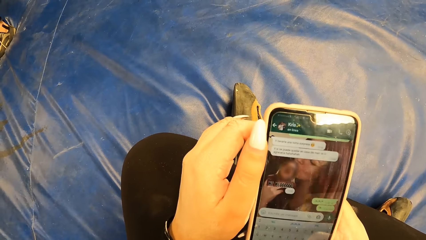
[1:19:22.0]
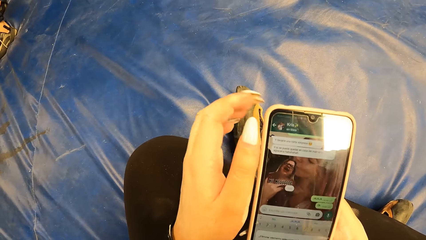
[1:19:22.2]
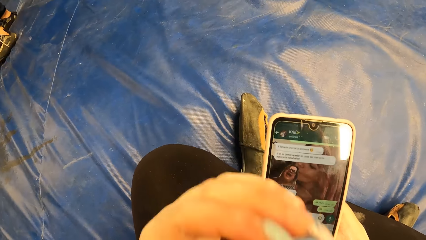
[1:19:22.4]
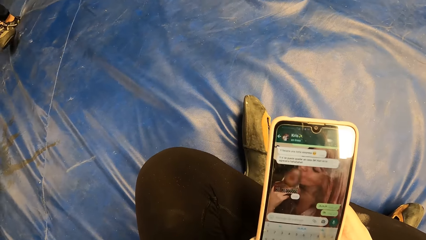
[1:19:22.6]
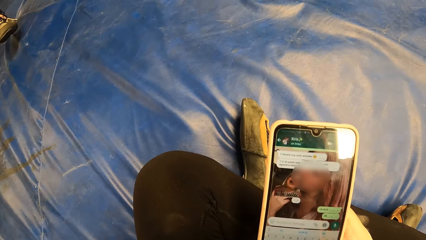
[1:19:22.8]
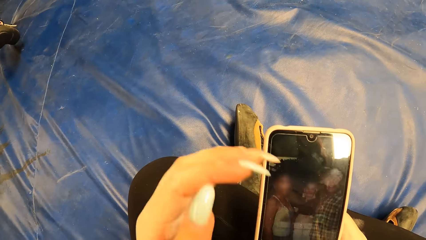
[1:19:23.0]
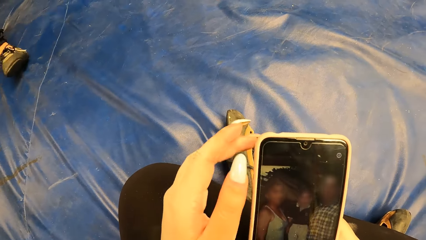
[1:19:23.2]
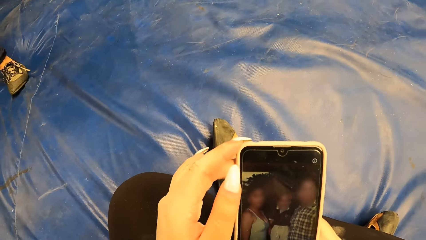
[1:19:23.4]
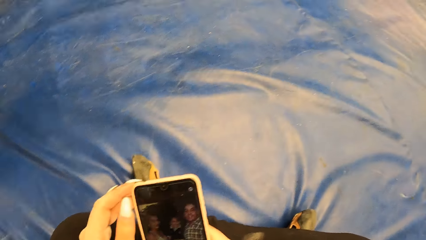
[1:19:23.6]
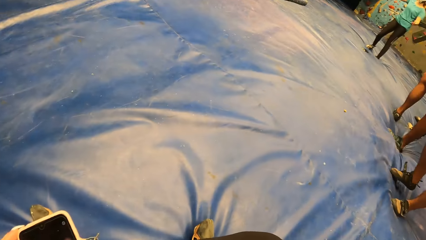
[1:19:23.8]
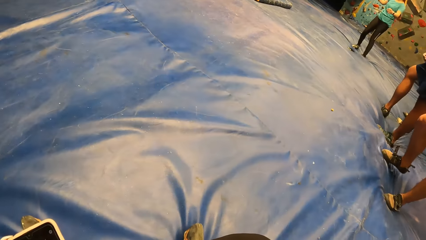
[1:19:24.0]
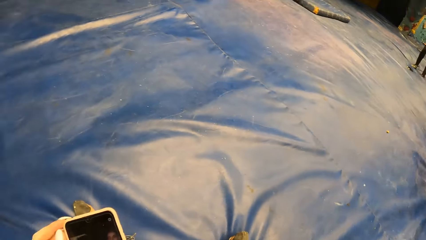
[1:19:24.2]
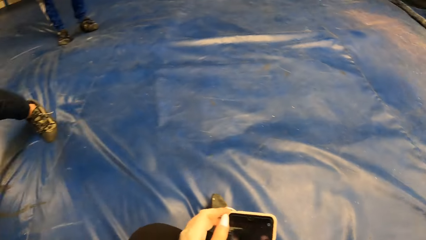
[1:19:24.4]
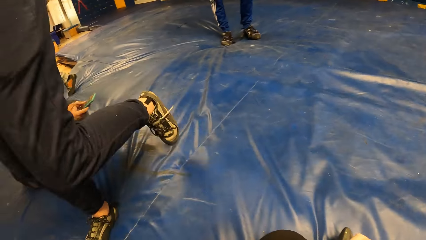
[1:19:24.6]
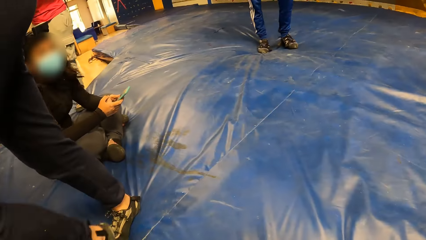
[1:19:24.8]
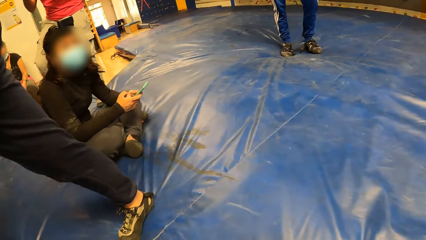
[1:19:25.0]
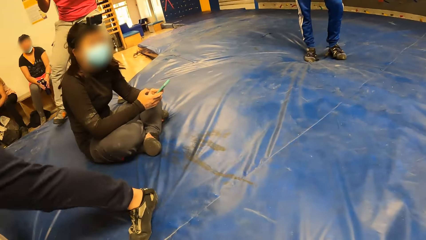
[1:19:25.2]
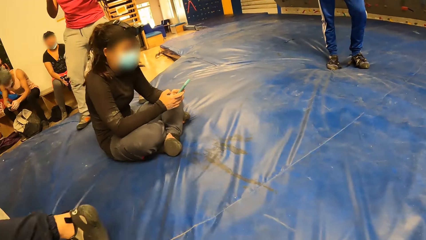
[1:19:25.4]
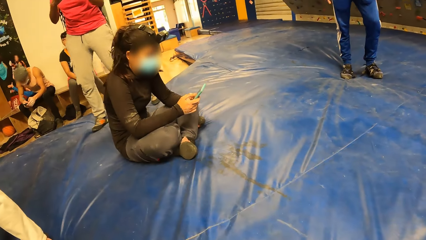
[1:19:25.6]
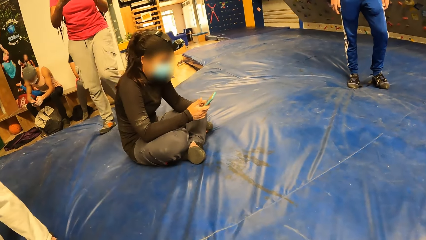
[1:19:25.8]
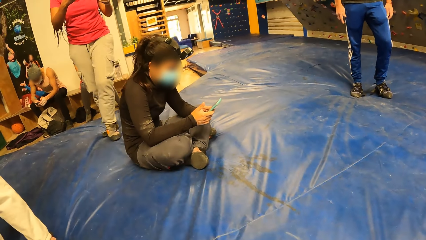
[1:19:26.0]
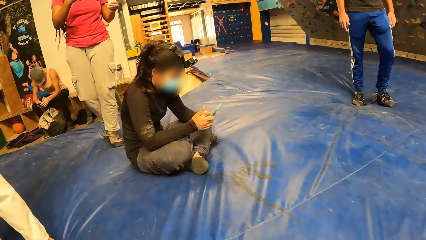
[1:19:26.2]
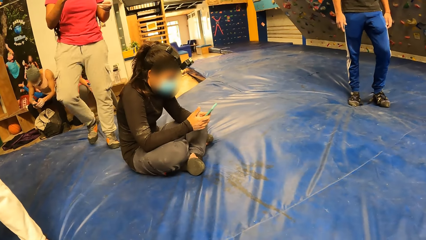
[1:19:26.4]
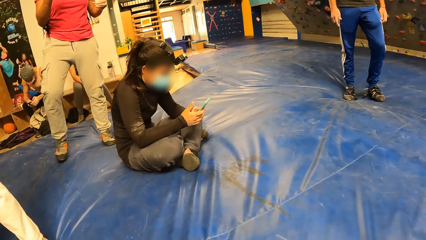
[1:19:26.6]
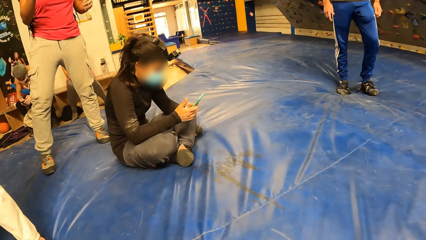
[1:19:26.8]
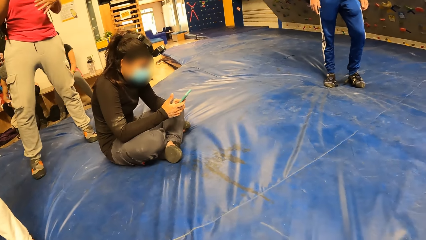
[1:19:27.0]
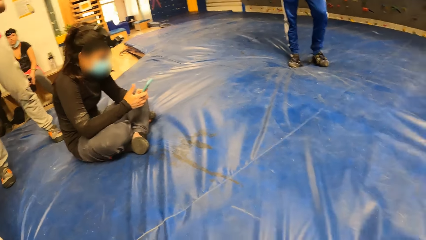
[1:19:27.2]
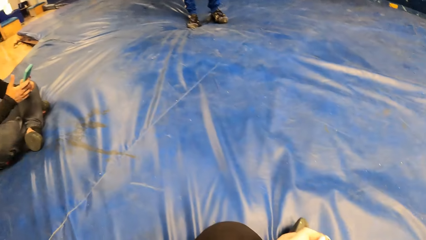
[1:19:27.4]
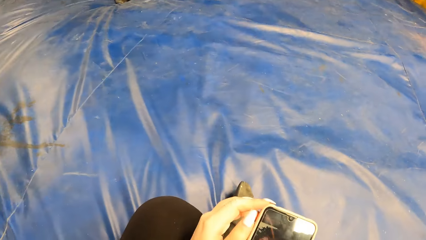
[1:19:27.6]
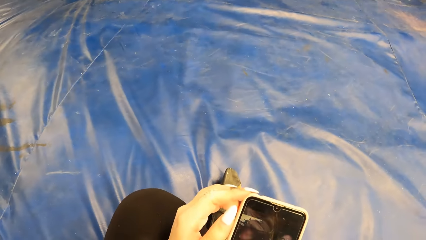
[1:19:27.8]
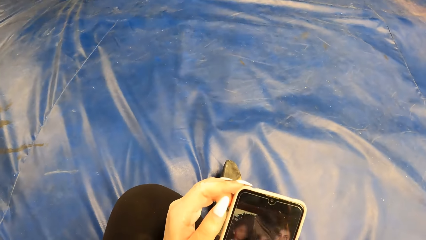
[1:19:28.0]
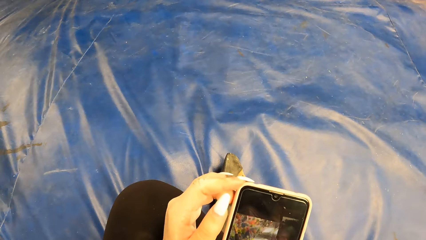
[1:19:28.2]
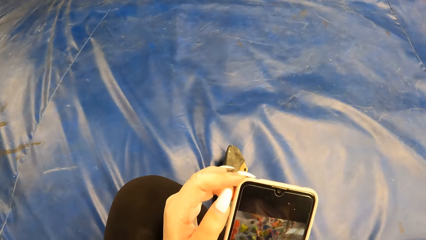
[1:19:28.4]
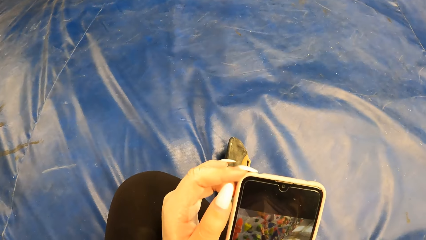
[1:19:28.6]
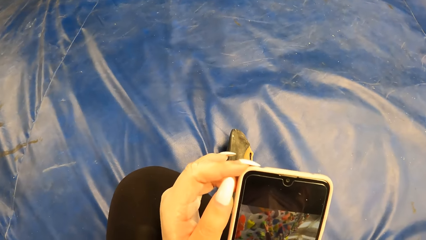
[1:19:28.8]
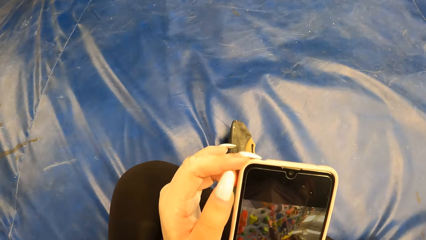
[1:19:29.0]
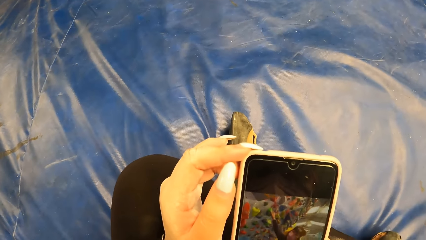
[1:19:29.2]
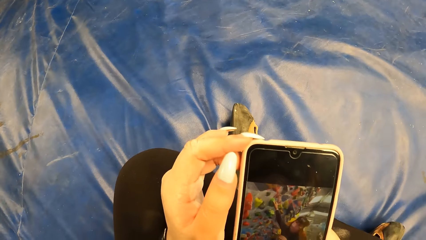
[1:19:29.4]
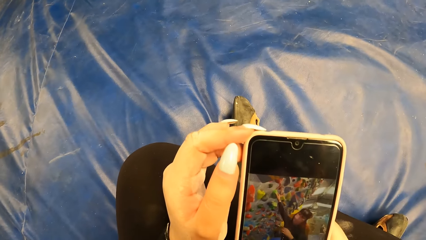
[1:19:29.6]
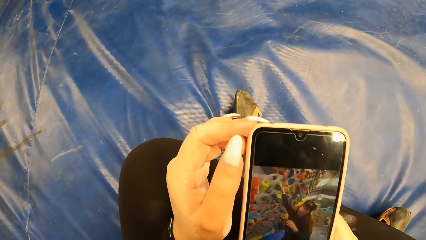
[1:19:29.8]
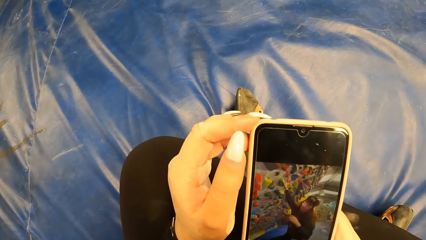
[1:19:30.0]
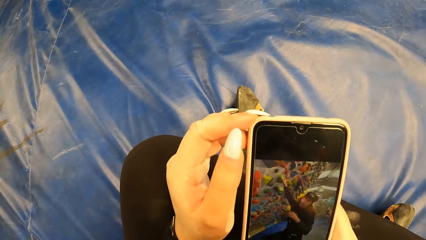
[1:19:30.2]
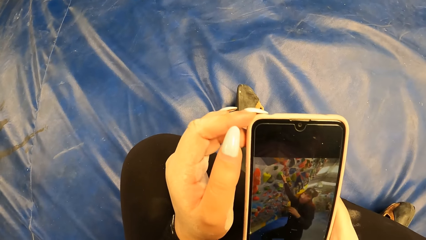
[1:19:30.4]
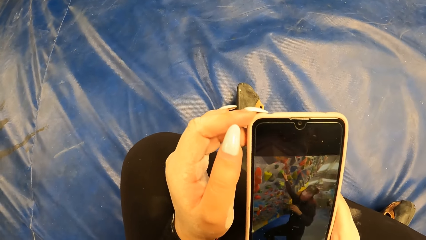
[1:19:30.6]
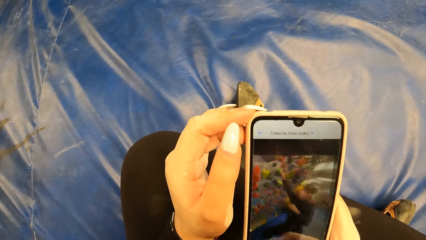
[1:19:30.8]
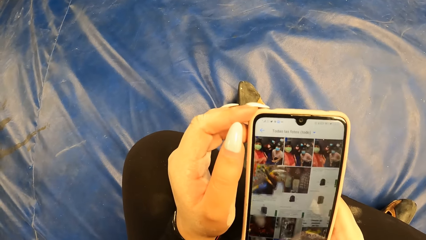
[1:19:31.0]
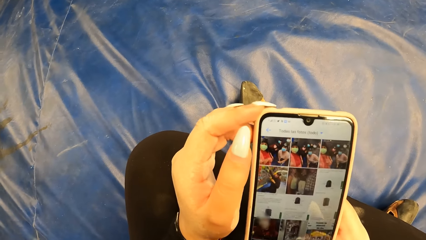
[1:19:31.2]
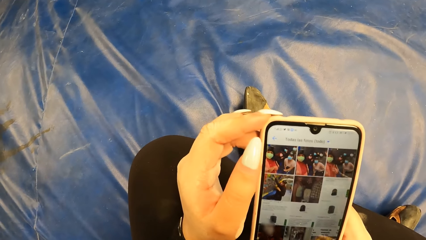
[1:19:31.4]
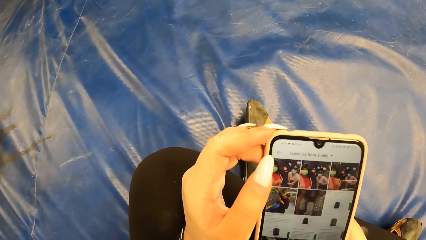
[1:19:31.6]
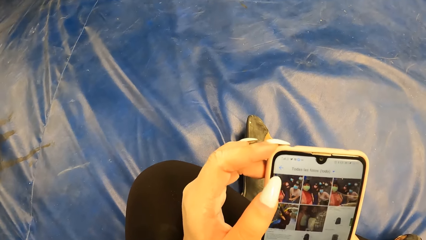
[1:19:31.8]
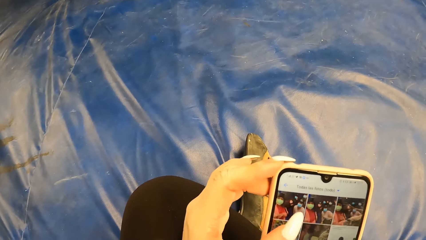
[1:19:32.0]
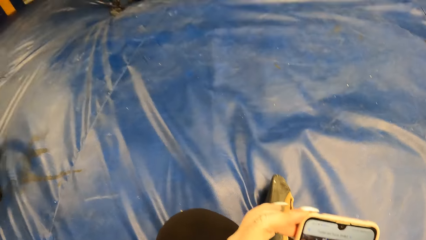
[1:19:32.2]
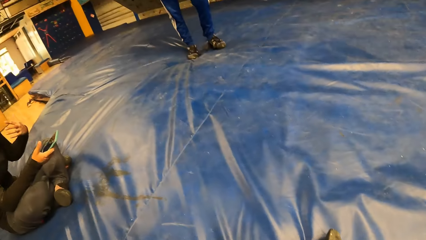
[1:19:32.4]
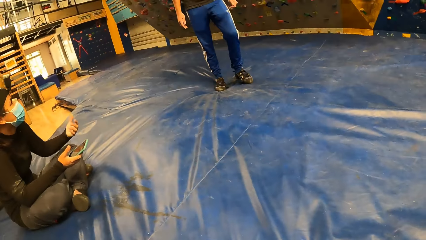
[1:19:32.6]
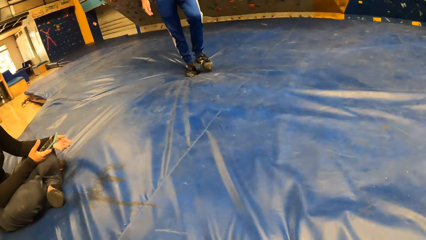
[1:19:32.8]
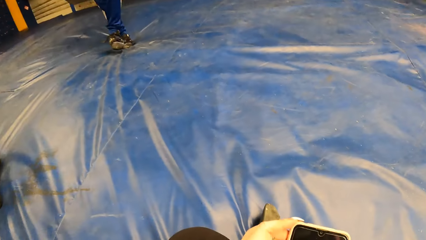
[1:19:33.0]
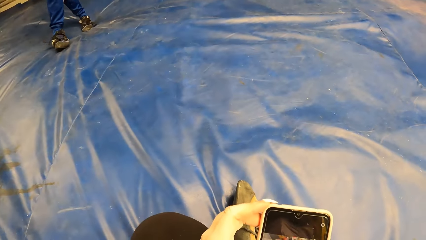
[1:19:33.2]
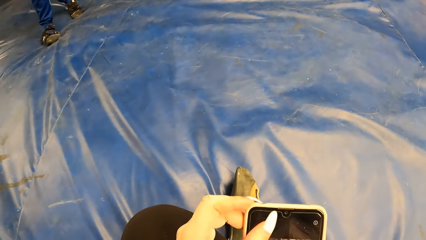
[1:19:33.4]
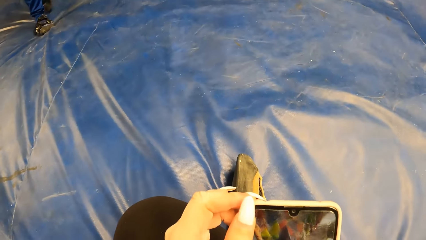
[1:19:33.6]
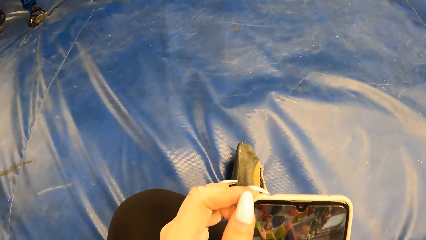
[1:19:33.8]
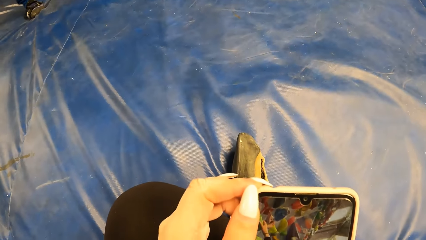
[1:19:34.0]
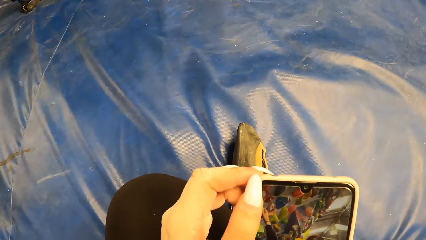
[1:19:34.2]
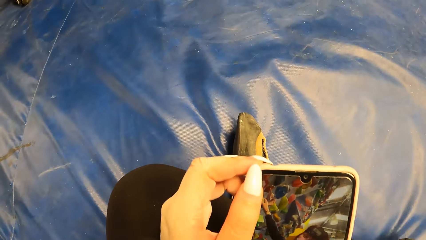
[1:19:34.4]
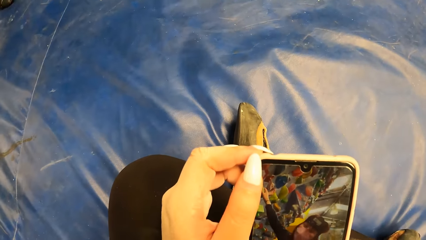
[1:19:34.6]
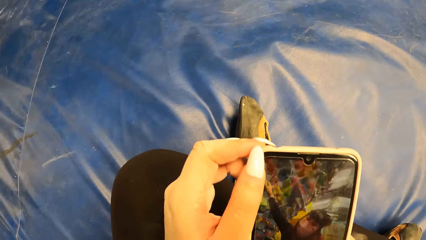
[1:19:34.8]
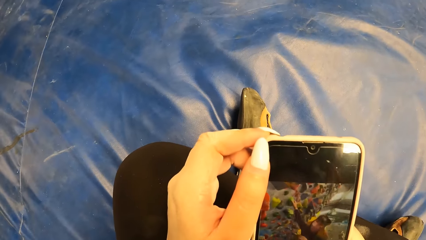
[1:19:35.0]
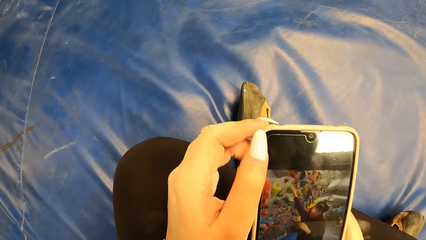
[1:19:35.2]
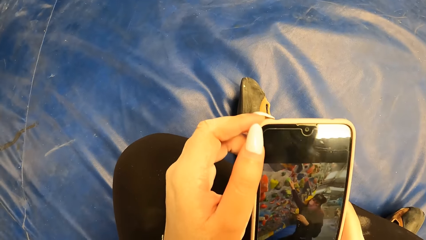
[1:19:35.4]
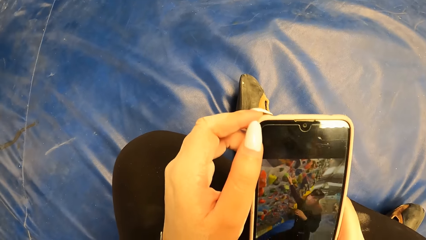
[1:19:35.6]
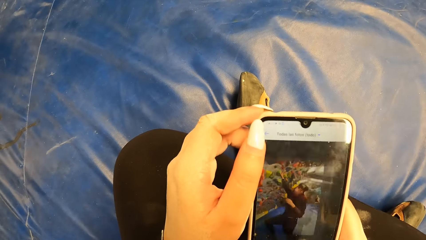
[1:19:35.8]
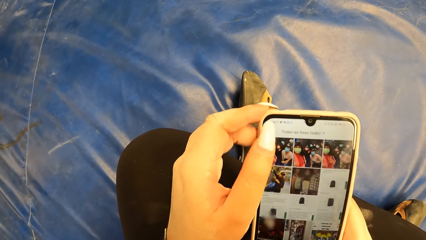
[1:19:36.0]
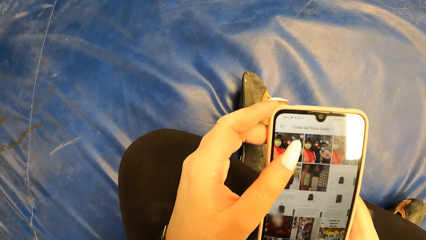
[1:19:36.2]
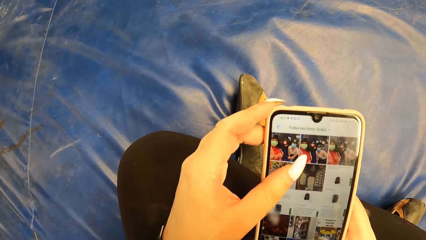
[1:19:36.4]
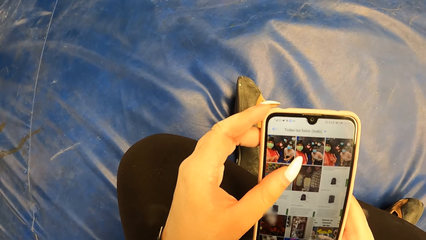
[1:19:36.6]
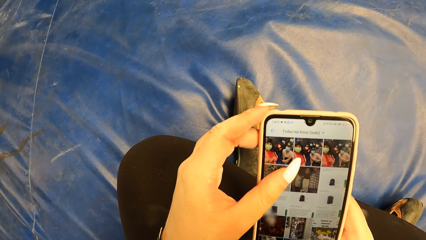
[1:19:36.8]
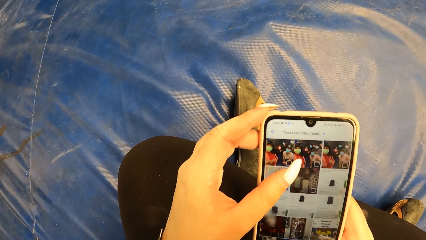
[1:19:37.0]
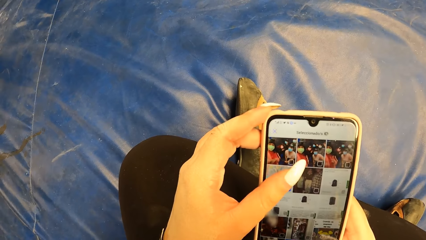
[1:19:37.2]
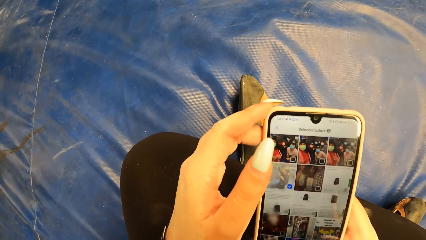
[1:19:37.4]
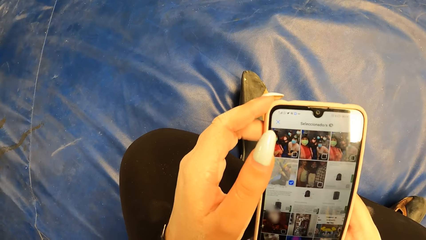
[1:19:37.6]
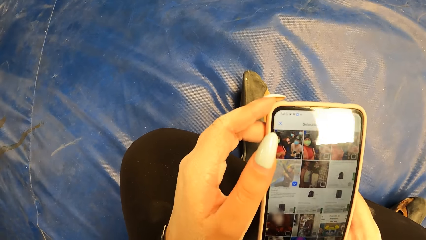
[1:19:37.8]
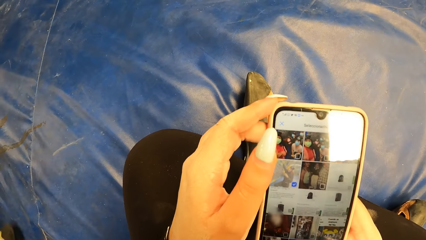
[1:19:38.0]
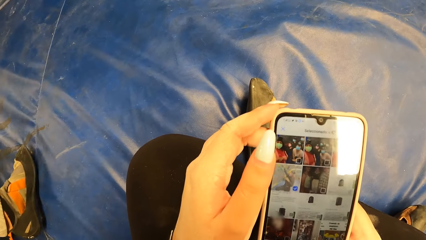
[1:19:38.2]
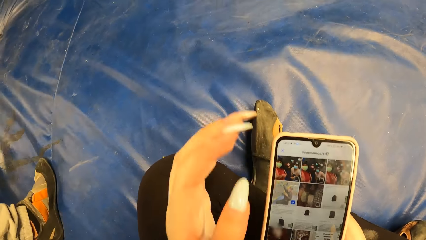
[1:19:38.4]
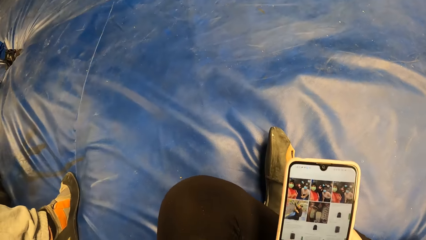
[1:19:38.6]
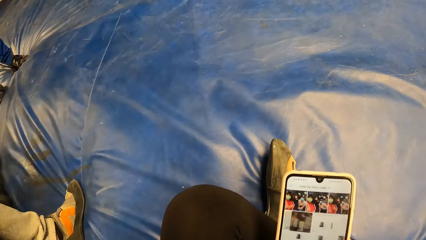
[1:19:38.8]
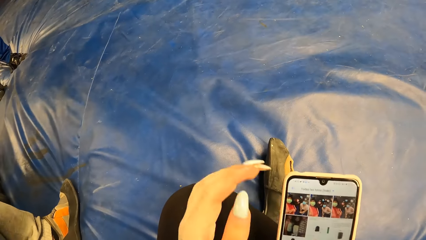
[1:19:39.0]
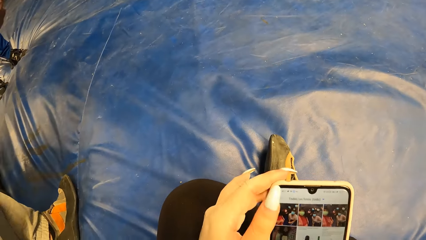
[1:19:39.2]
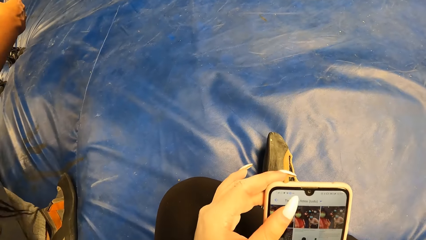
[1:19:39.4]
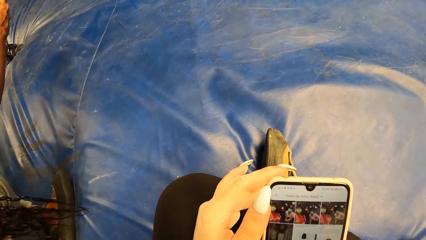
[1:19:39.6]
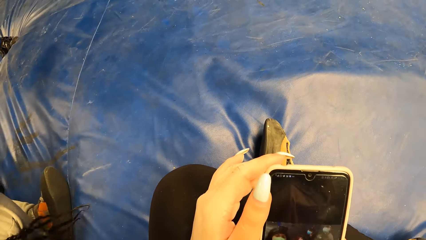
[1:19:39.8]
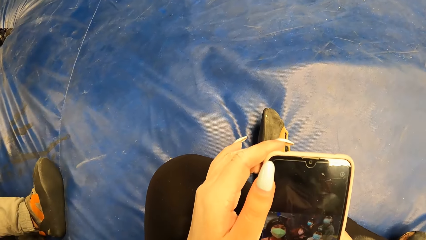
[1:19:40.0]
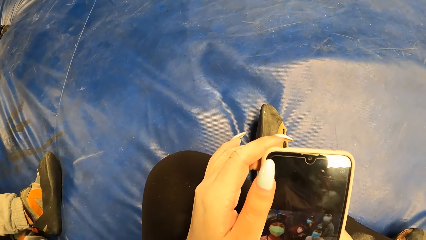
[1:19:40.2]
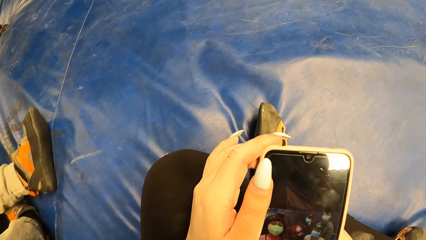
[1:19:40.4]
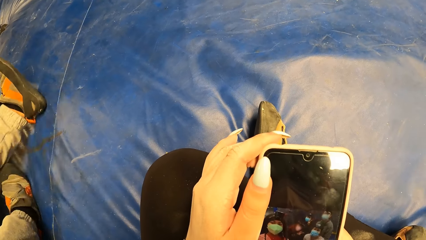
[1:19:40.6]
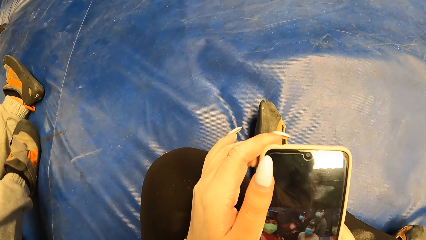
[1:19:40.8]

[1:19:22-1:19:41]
The camera wearer looks around. A woman presses a phone with both hands. The camera wearer uses her phone. They look around.
